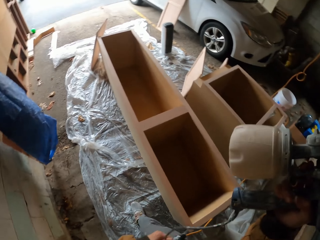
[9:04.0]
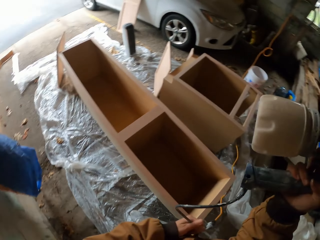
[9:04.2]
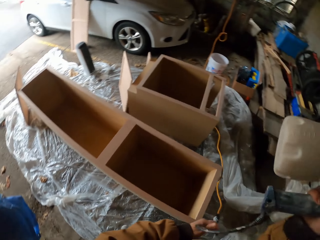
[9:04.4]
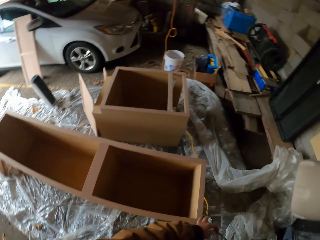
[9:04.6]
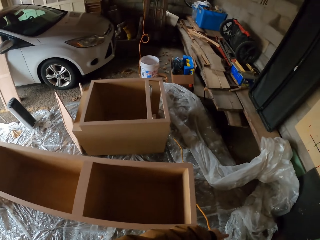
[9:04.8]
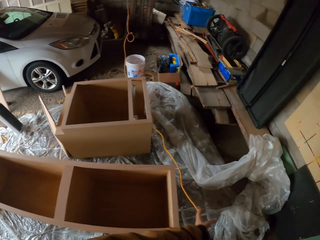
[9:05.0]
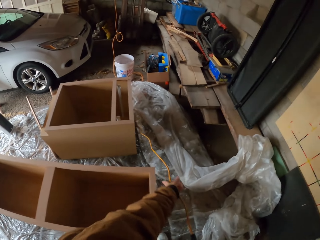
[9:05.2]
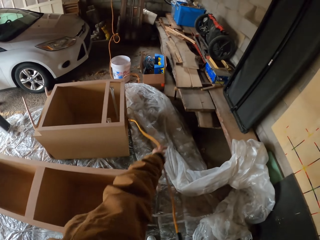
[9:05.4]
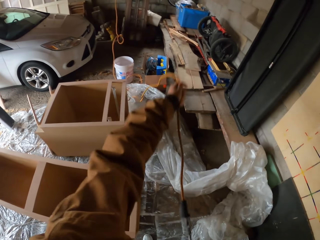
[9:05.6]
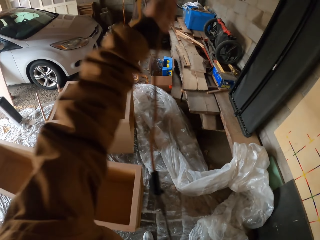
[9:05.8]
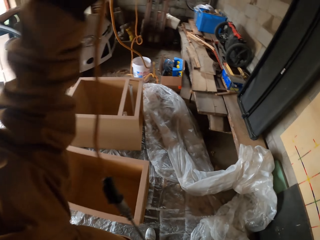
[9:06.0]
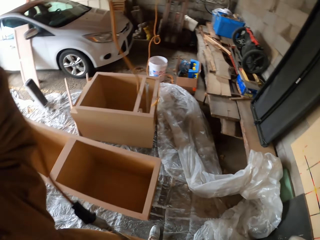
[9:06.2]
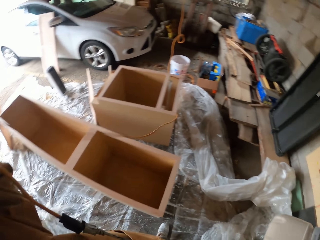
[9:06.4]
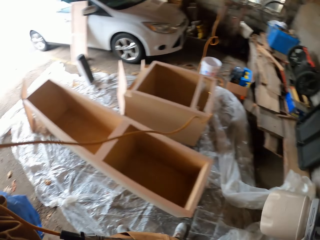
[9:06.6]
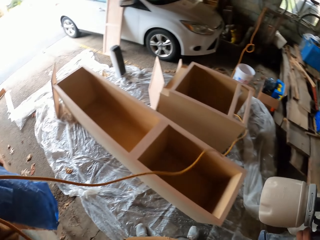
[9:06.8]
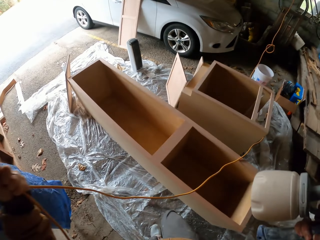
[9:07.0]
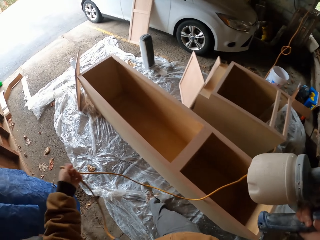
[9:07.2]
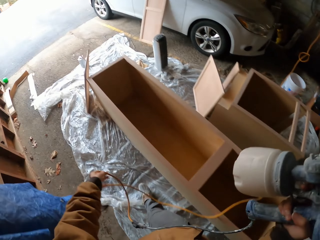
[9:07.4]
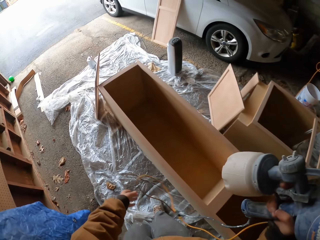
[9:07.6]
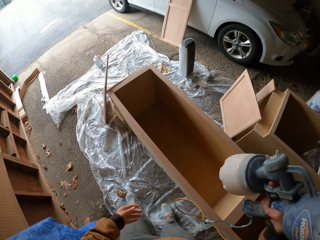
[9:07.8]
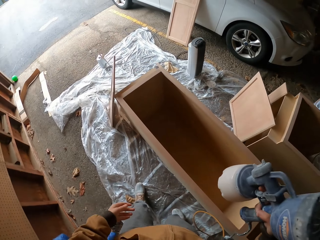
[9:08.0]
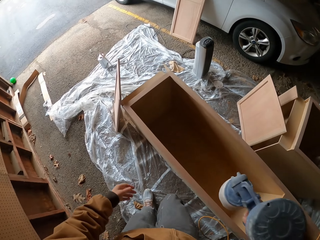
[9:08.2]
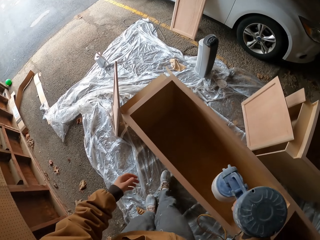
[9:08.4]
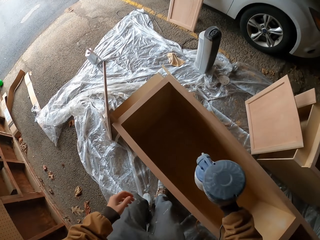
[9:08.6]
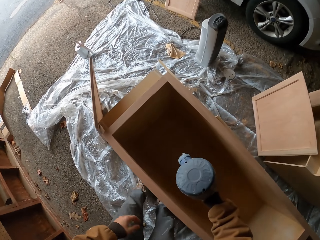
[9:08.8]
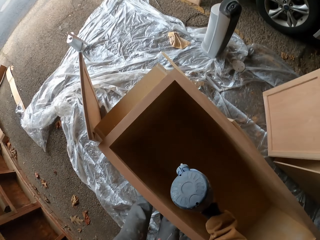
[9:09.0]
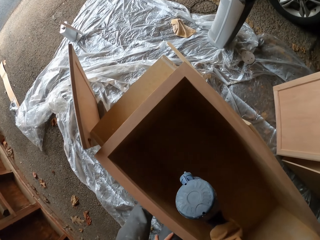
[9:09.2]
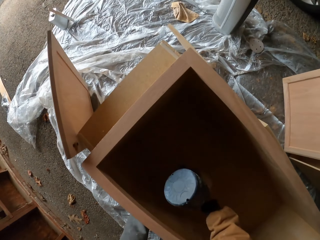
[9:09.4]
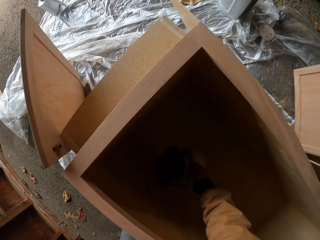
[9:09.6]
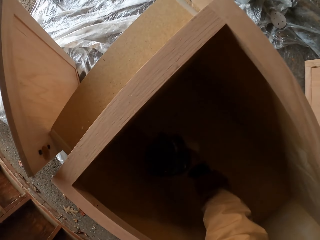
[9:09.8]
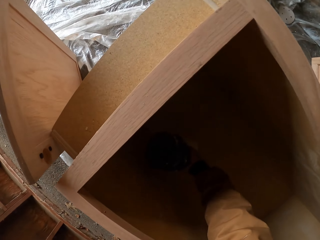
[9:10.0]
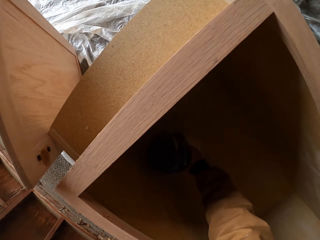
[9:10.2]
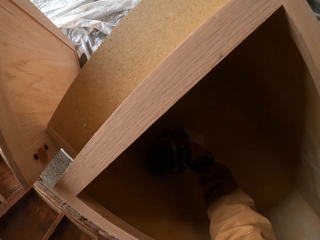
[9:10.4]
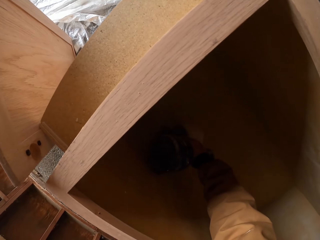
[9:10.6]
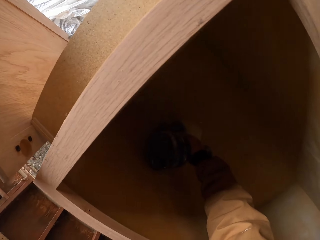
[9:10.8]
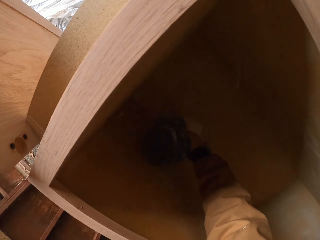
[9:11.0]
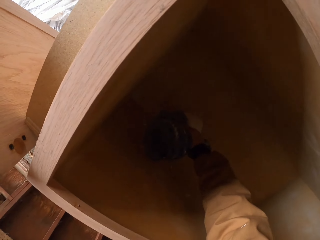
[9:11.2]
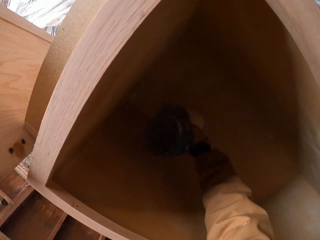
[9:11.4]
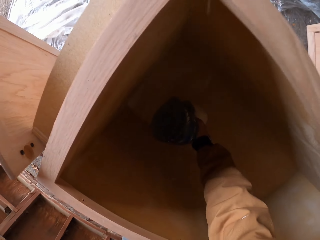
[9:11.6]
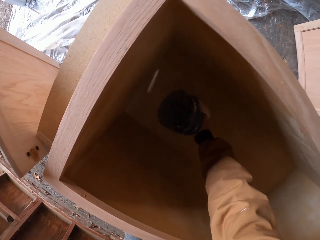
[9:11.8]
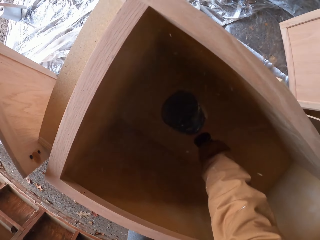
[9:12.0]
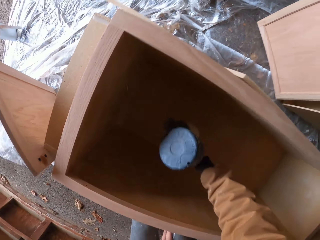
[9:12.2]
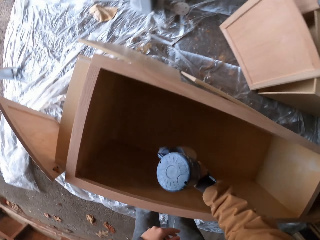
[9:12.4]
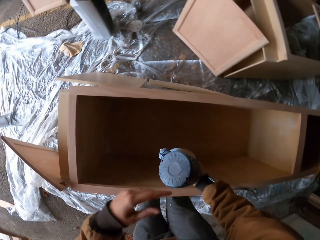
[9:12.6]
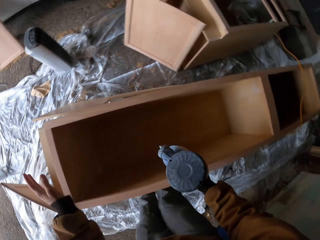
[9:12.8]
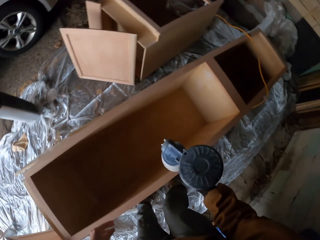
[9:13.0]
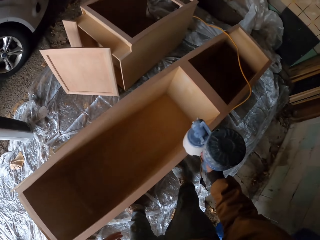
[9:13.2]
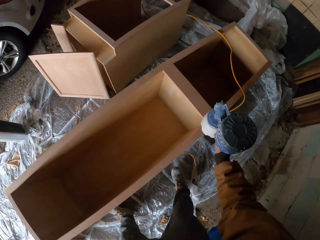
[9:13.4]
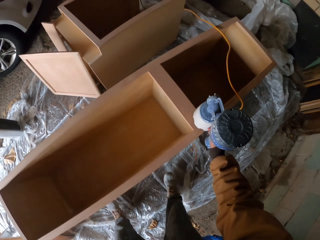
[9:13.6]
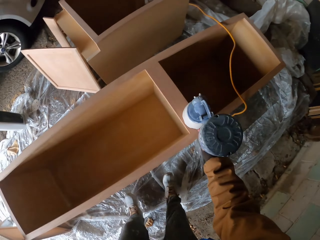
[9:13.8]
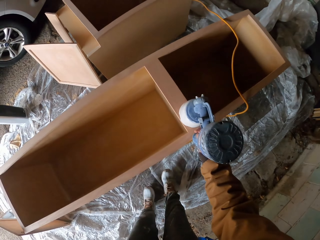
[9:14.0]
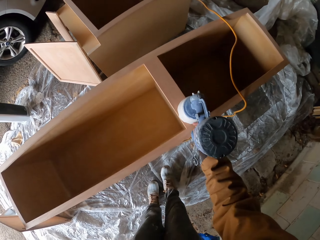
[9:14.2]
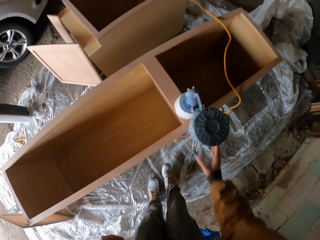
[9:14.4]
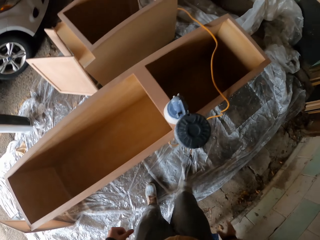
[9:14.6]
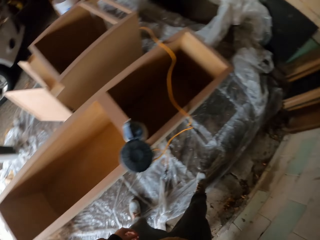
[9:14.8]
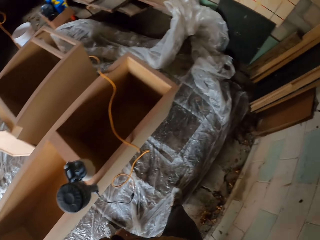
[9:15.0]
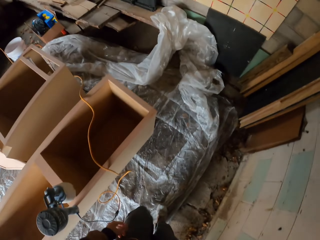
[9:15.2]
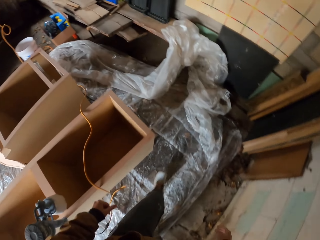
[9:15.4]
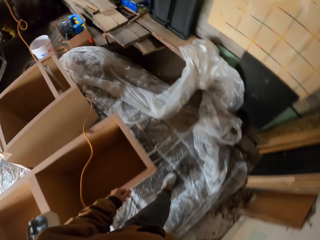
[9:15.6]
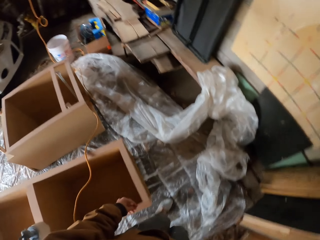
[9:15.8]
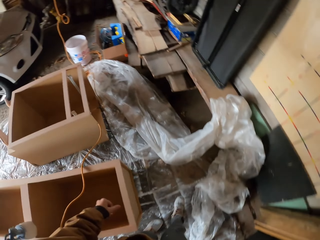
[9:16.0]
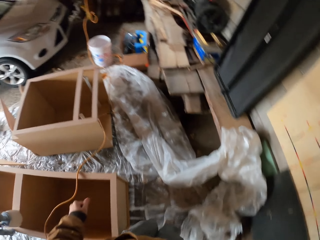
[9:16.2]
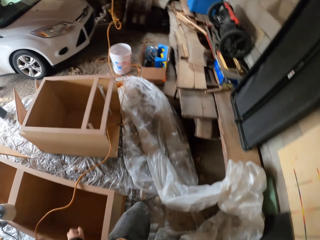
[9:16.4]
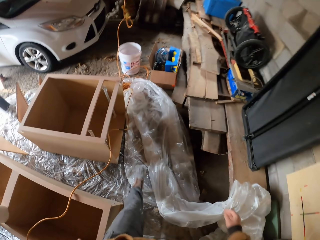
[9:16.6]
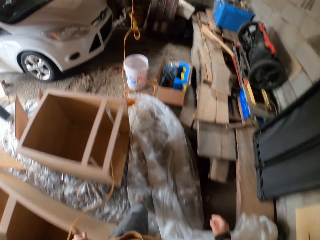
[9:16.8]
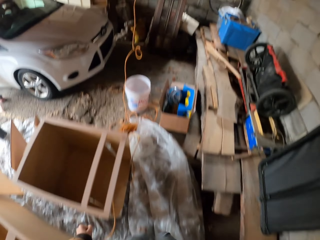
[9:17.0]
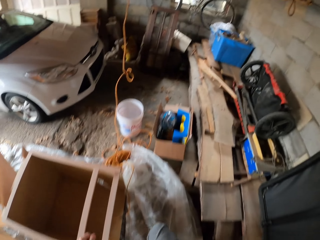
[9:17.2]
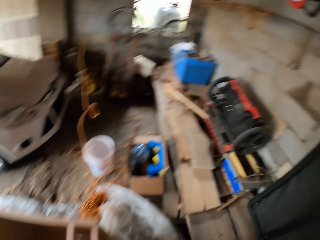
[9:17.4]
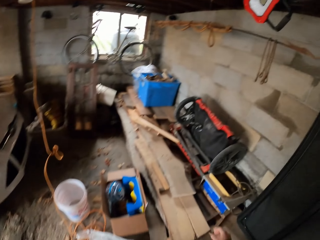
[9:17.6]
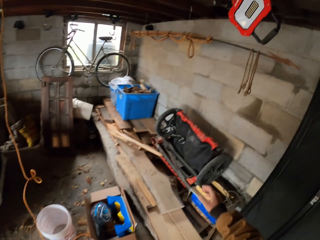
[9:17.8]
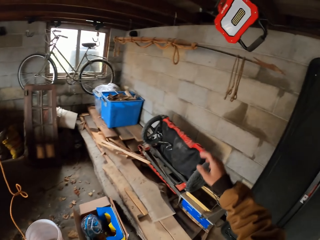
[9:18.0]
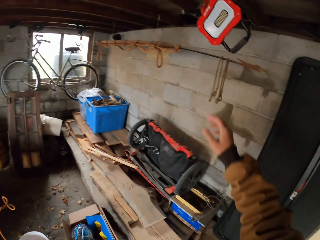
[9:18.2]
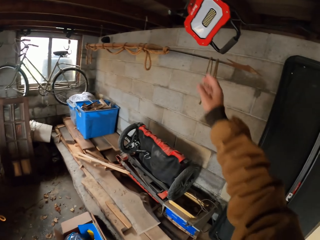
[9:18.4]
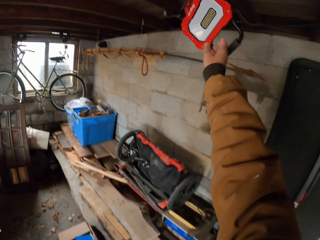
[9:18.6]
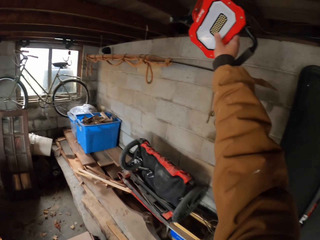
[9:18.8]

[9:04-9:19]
The camera wearer walks around. They lift the wire. They drop the spray gun. They do something. They spray the board. They drop the spray gun. They put something on the wood. They walk.

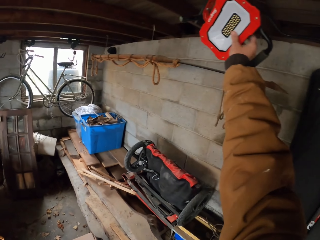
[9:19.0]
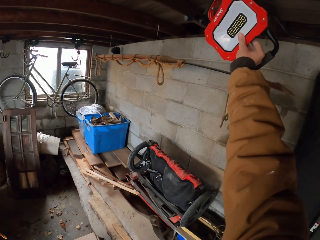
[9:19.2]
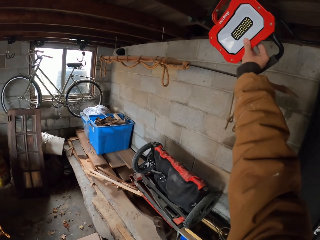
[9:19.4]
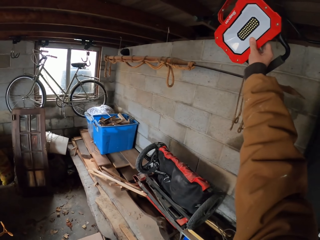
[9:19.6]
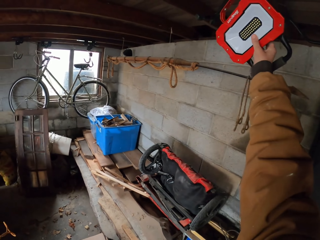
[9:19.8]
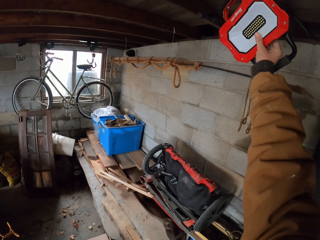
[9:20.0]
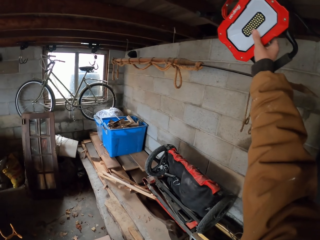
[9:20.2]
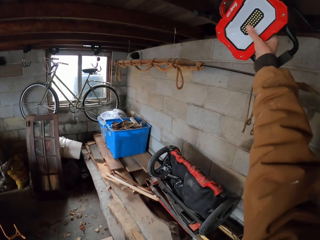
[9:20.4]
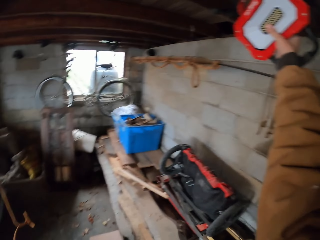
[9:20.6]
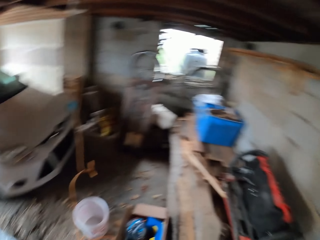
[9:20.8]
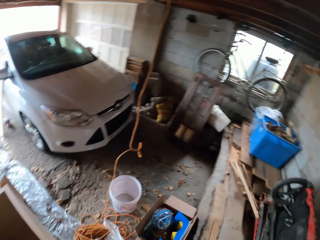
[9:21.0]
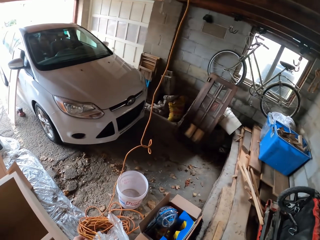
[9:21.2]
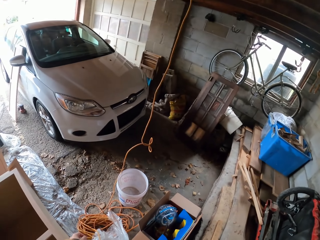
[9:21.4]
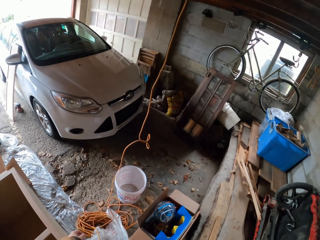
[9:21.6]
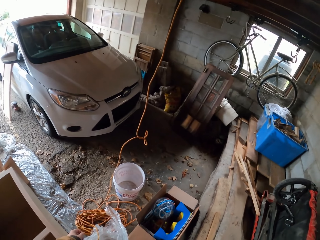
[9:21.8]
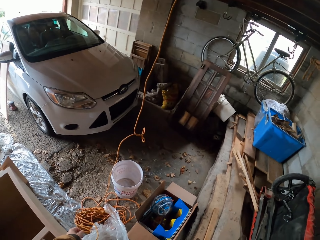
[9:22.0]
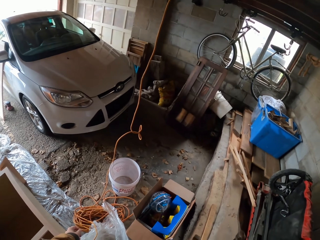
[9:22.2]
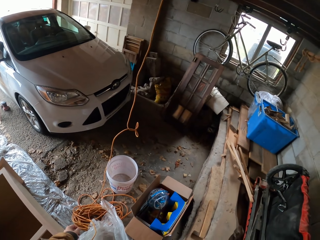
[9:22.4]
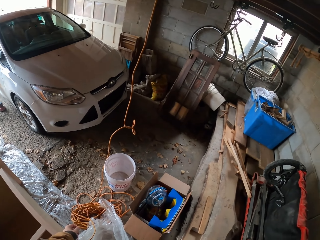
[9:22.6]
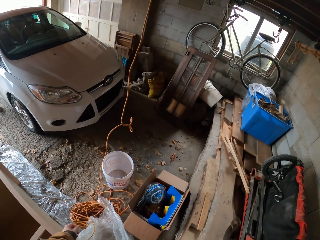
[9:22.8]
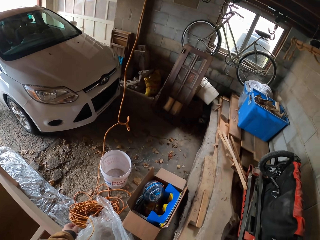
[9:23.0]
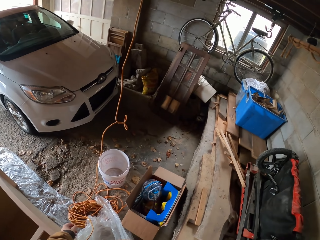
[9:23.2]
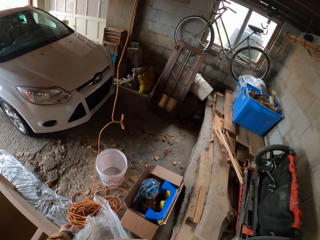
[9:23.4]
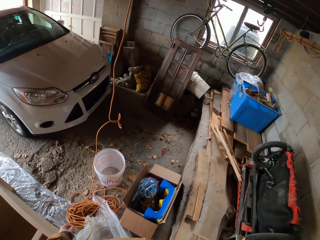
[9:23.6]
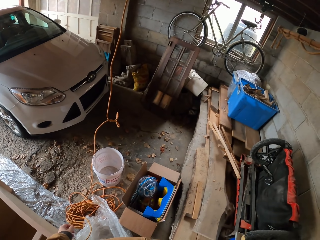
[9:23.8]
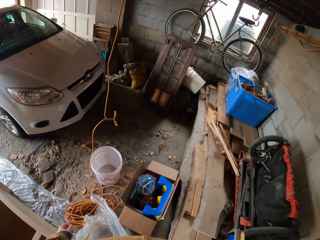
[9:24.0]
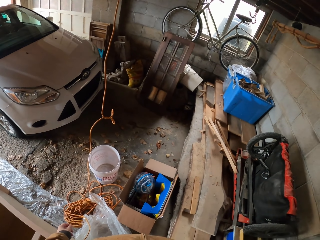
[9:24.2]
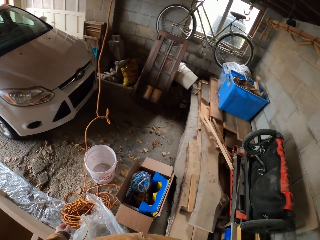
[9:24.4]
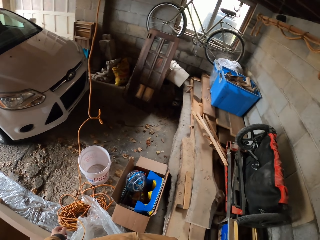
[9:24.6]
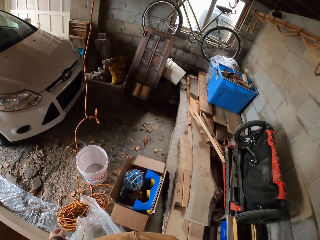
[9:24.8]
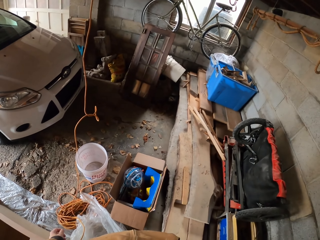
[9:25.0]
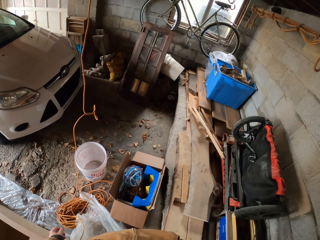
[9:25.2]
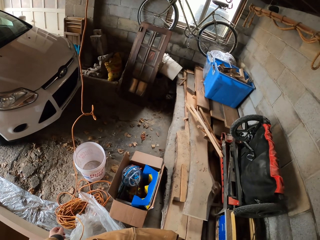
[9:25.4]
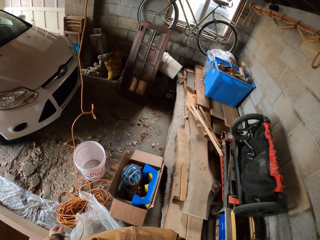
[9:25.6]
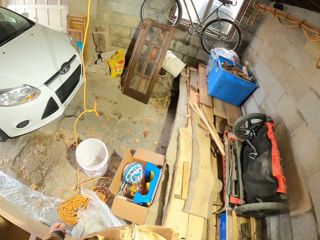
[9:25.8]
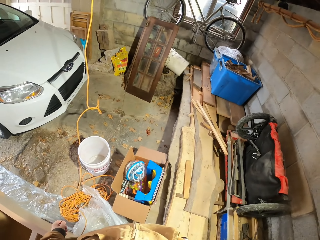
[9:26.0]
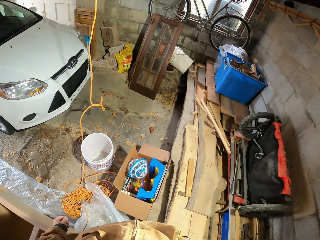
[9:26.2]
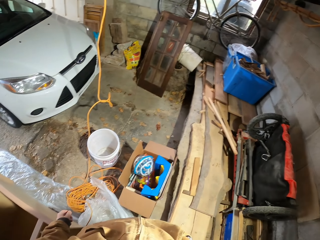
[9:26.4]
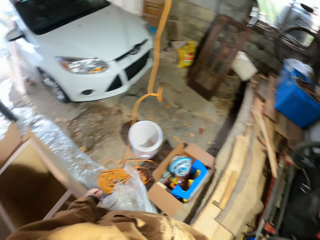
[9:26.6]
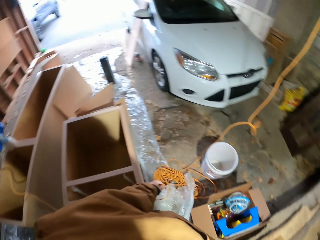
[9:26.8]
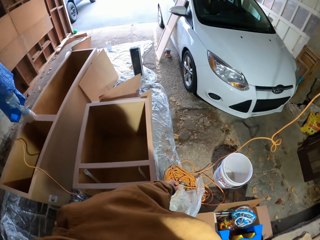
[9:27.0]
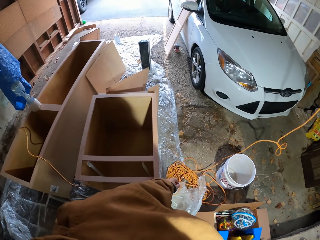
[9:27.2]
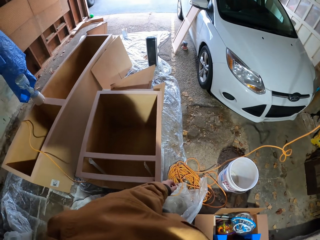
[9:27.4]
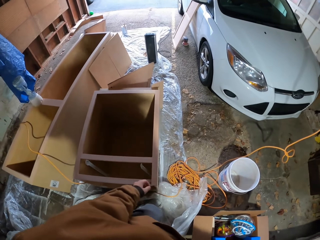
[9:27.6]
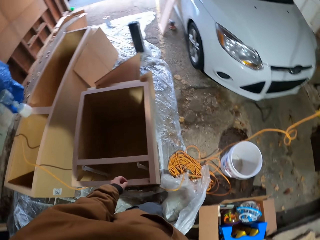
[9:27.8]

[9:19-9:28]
The camera wearer holds something with the right hand. They look around. They switch on the light. They look around.
